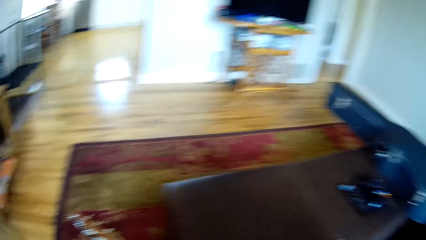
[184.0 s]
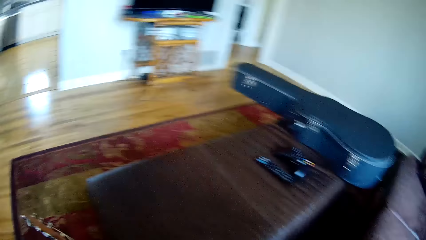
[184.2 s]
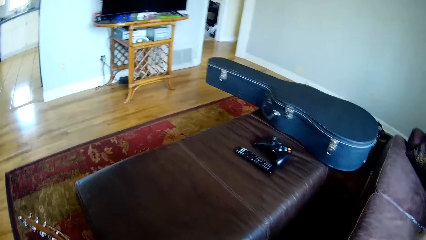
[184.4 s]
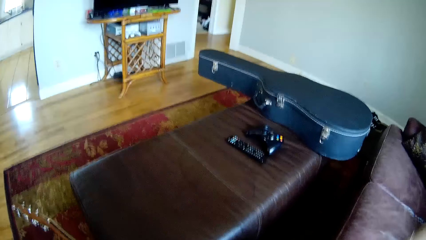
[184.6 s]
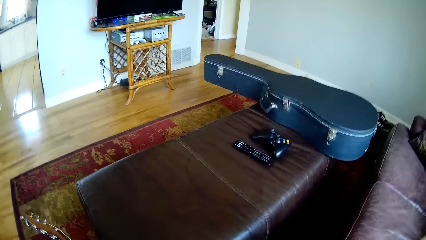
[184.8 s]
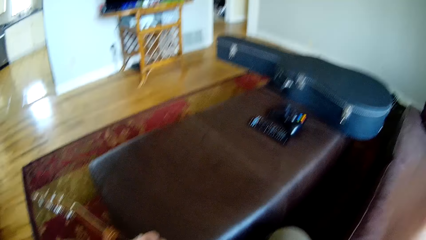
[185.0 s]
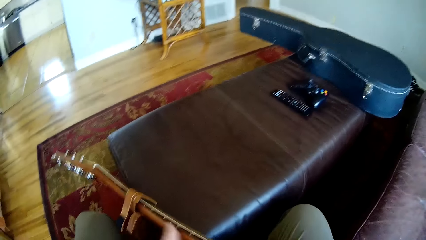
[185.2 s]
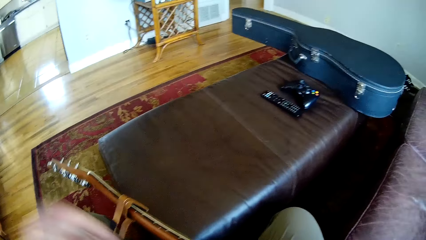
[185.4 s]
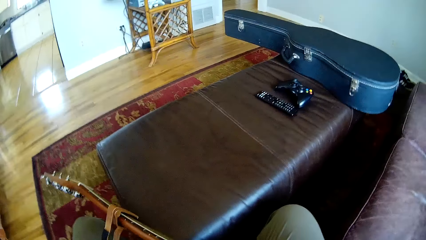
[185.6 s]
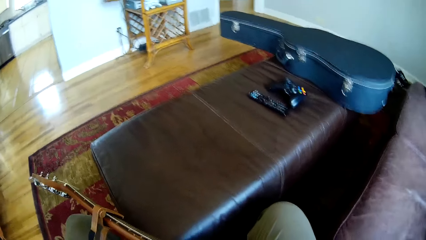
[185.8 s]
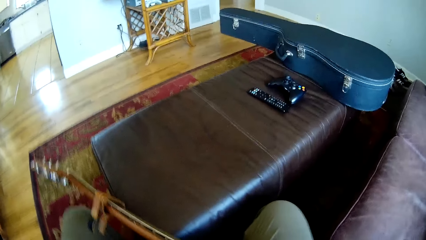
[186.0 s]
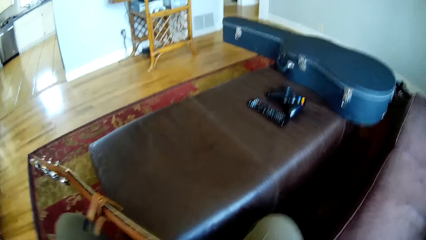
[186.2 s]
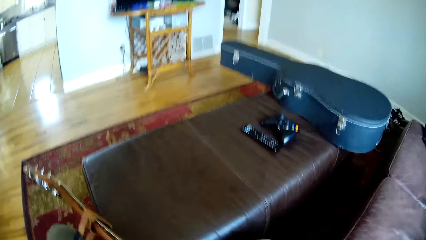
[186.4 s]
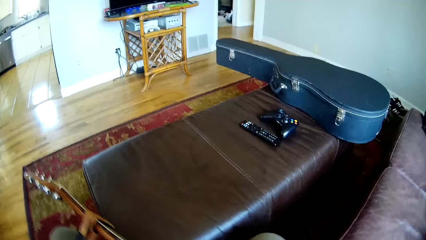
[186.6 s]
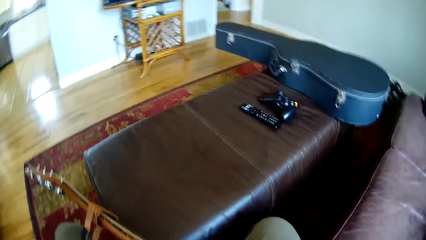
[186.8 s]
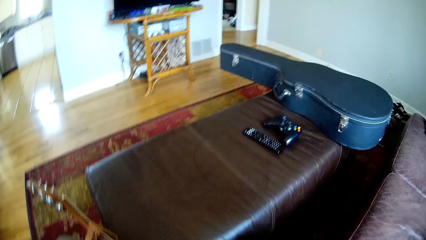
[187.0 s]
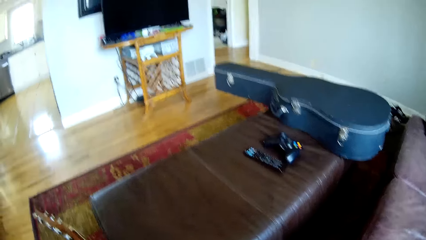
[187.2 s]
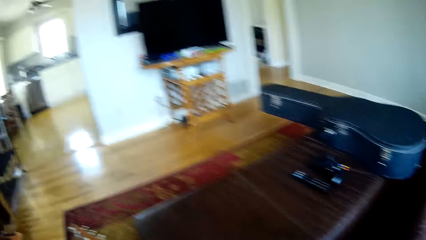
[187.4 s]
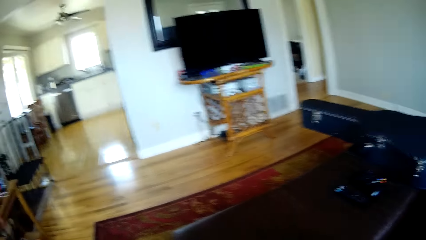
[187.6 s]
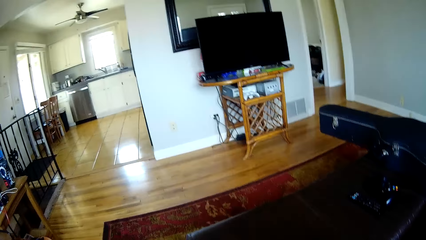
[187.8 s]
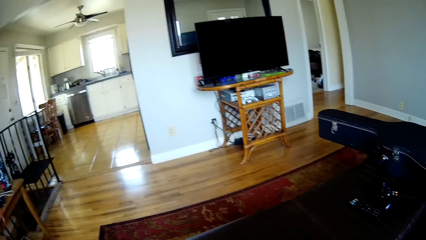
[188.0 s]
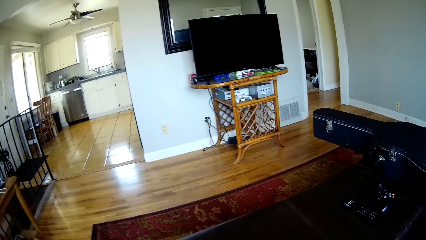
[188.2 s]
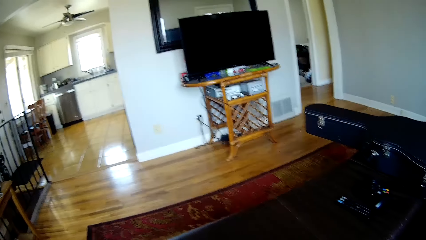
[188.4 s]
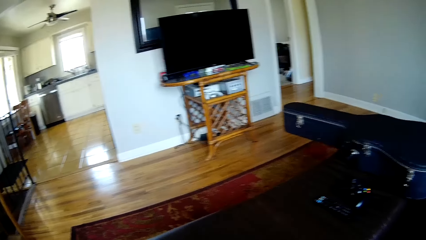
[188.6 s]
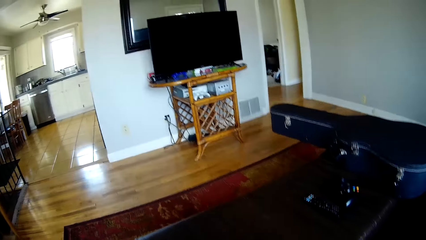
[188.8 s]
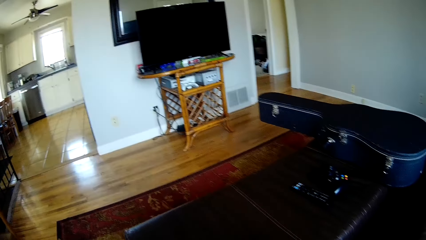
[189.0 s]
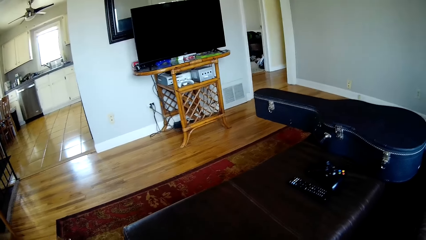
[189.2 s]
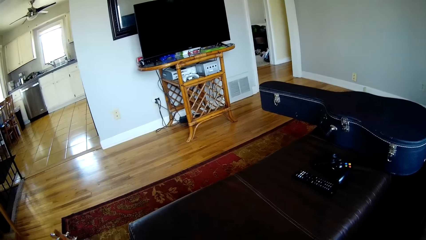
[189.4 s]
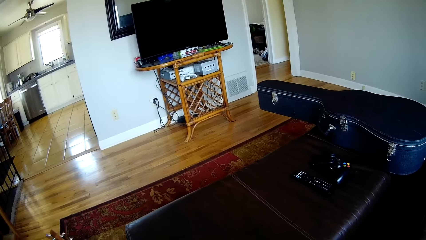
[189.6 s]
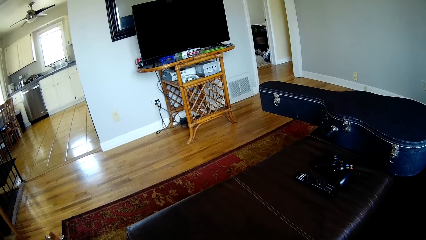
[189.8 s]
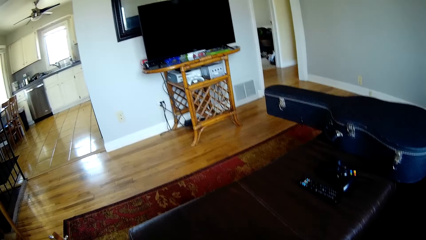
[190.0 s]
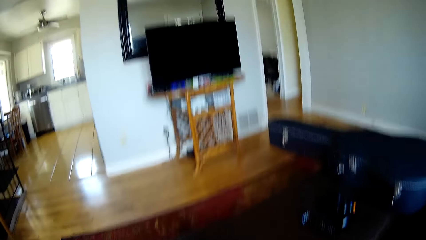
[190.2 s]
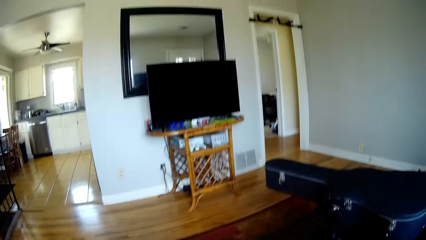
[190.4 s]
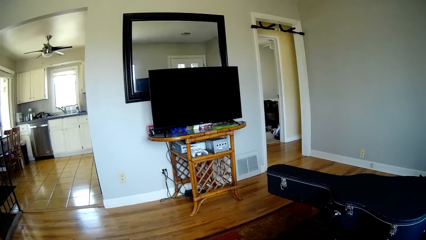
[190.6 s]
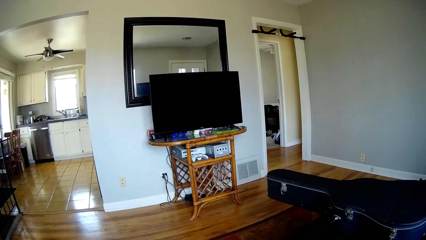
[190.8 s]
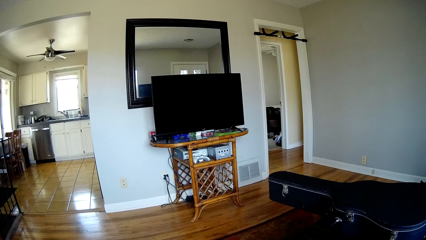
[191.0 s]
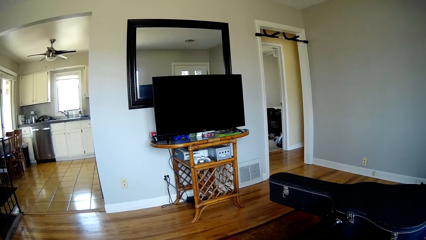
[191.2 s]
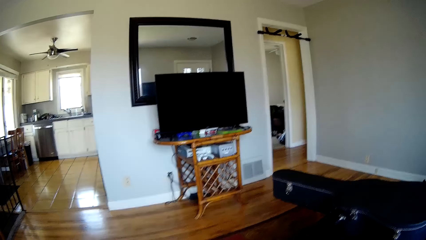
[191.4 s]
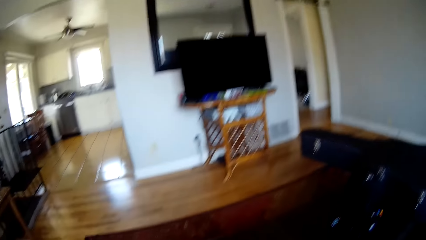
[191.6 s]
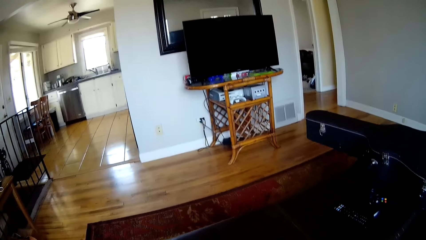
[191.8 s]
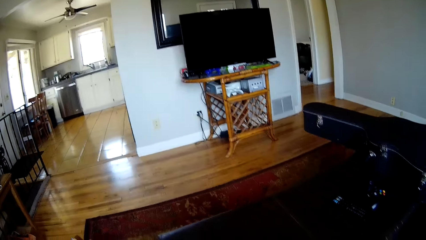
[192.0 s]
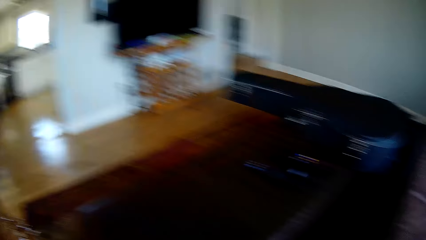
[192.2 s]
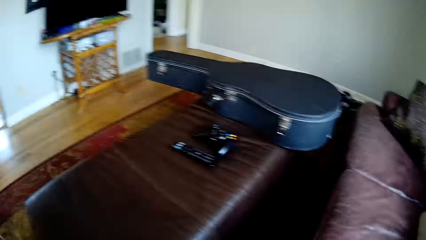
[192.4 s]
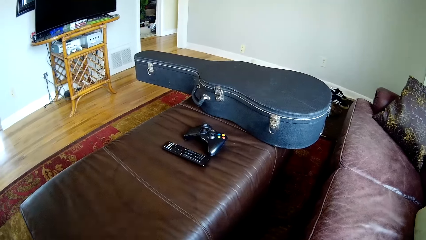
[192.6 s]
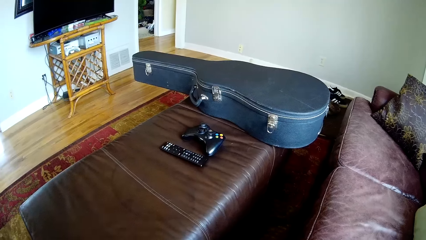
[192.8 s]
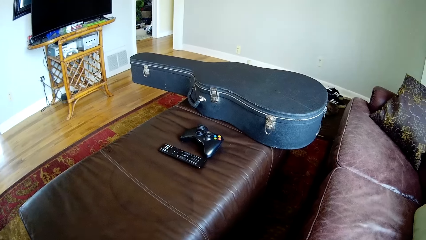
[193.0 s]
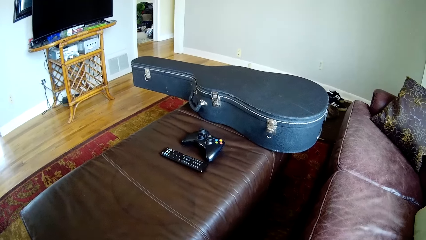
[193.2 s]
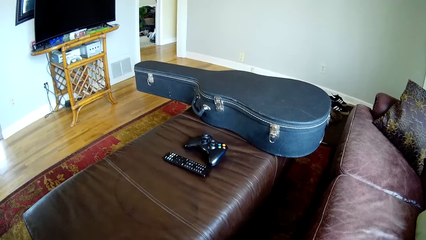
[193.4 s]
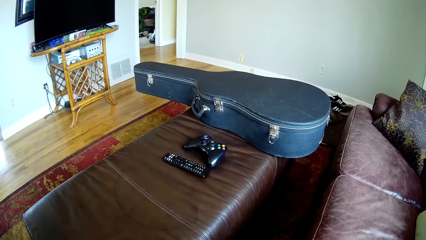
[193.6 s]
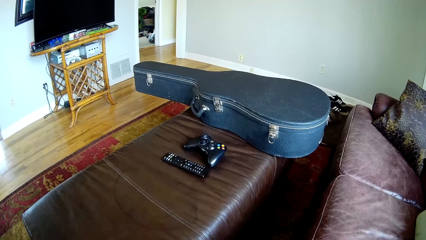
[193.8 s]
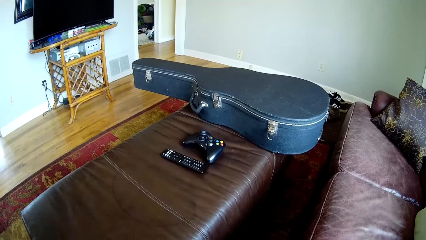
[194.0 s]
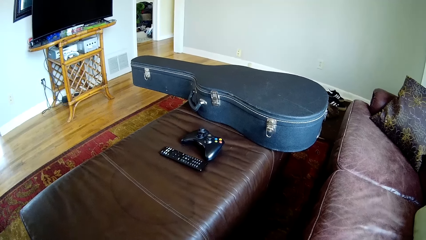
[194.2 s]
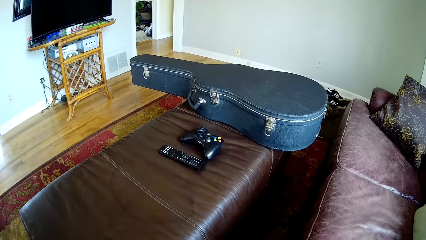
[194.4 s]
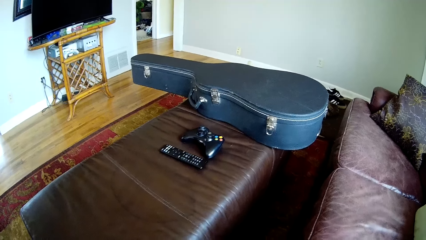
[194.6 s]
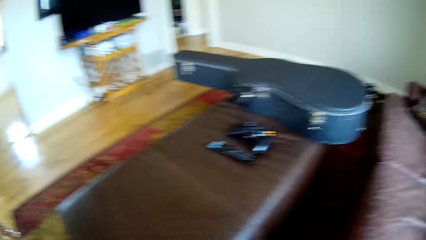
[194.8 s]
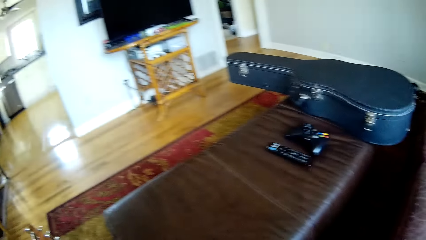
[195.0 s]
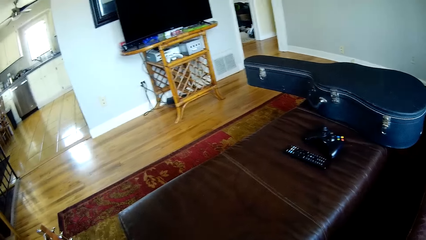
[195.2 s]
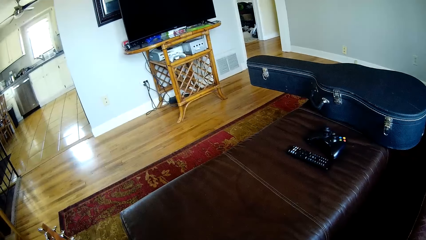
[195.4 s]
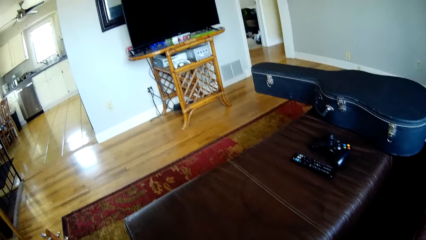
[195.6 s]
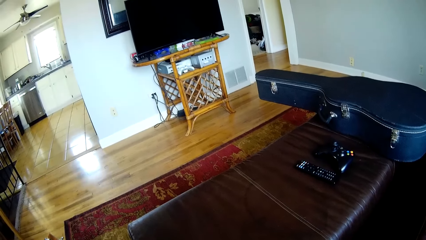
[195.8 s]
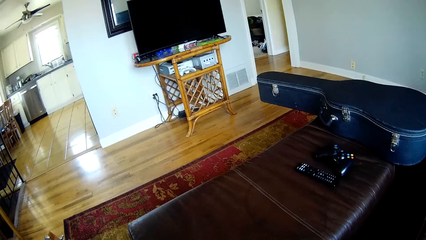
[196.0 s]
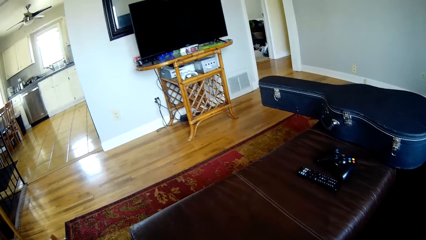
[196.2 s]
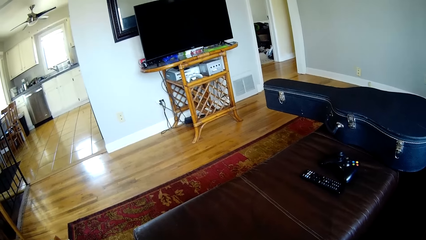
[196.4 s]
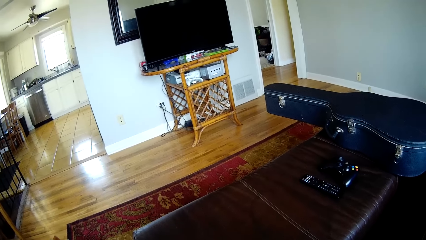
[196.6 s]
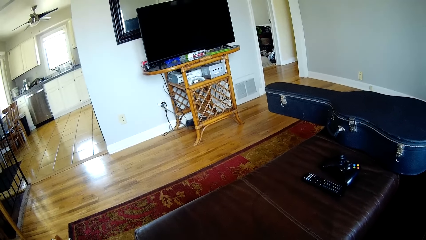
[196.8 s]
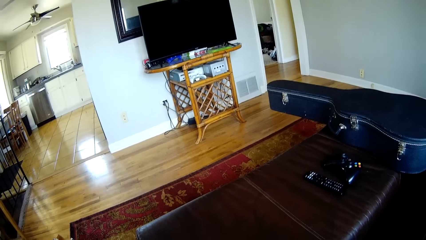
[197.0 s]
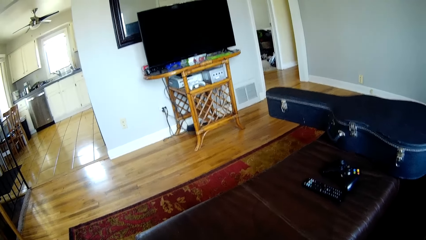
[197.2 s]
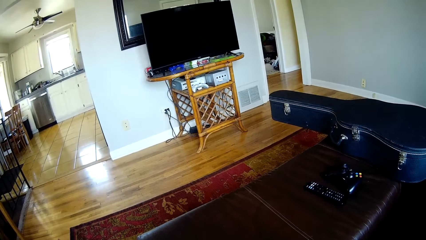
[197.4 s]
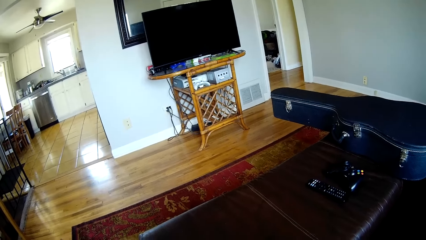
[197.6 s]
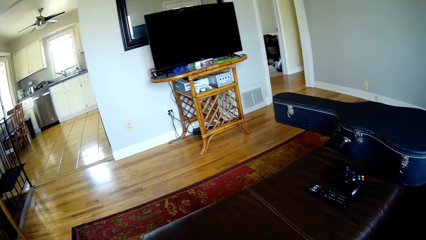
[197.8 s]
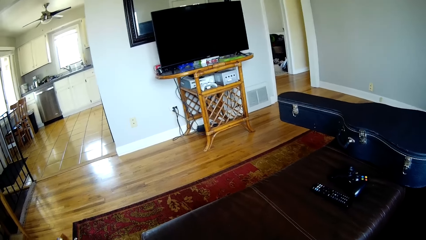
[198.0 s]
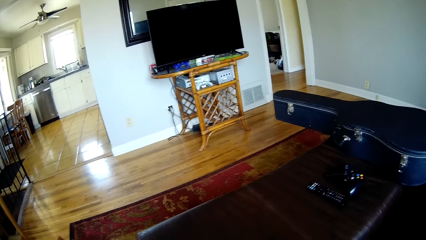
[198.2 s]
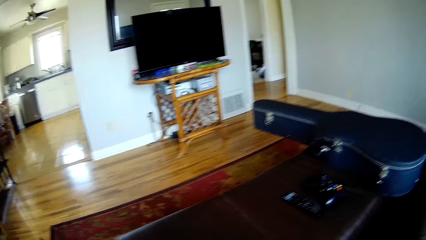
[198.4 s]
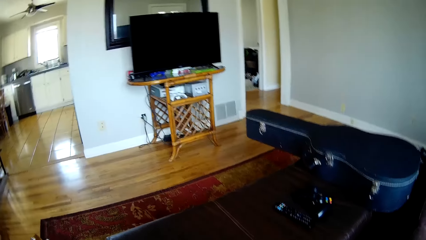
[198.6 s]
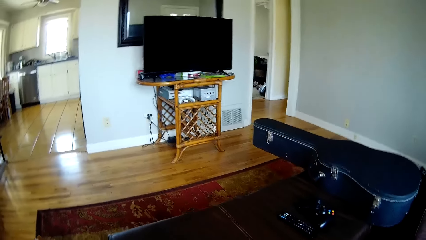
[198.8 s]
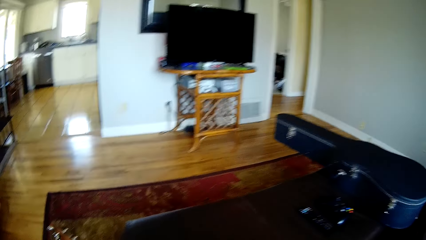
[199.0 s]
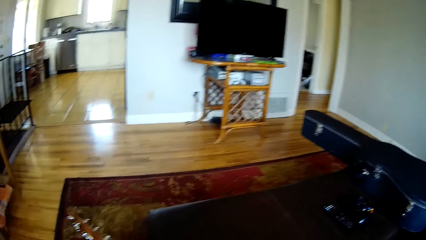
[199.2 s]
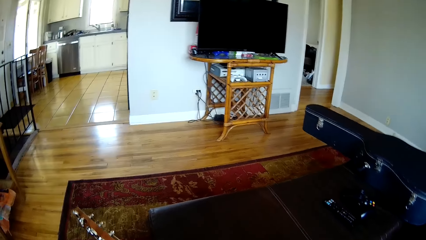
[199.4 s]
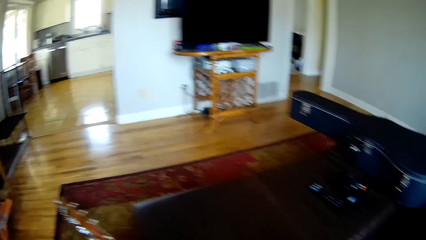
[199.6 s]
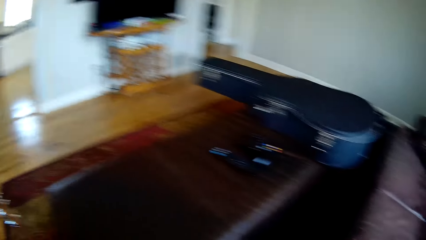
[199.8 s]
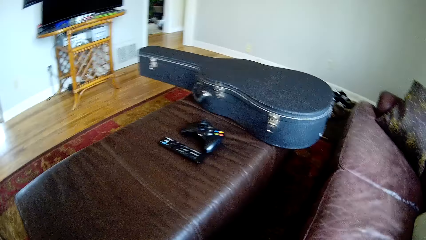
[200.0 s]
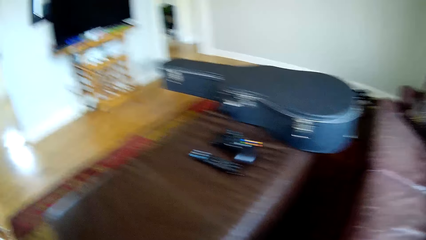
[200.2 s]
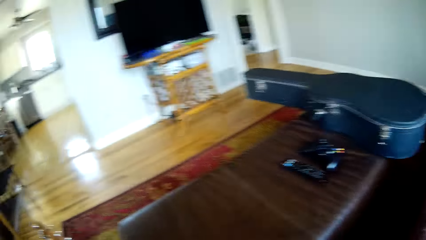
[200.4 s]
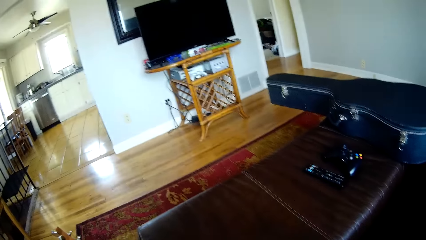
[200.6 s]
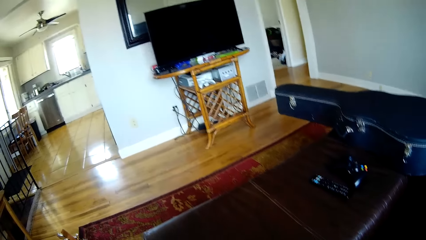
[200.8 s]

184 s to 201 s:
The camera wearer adjusts the camera with his left hand.
